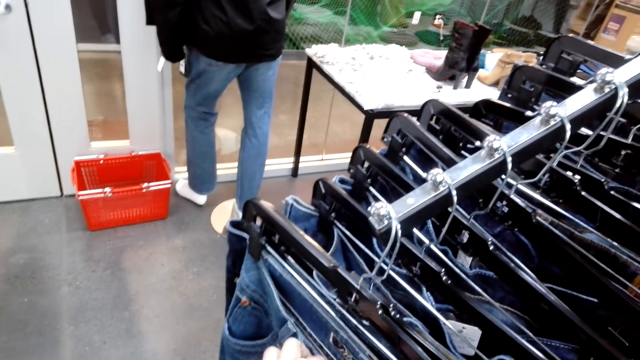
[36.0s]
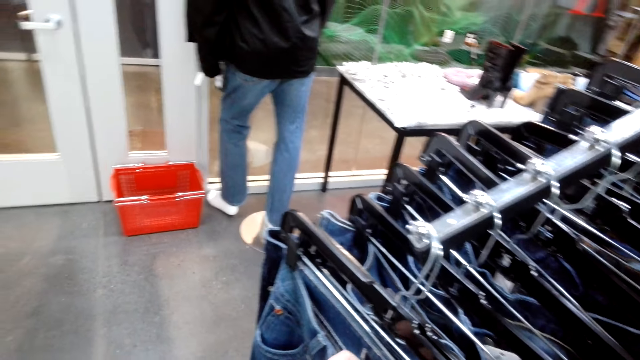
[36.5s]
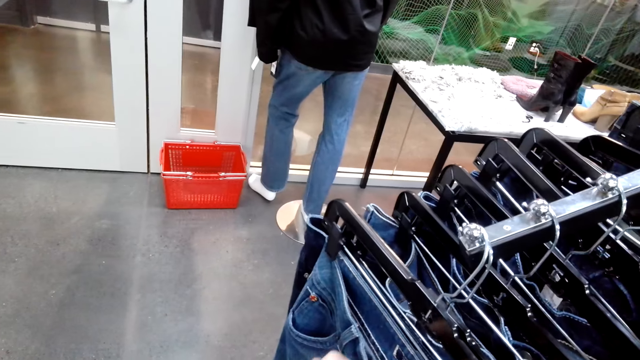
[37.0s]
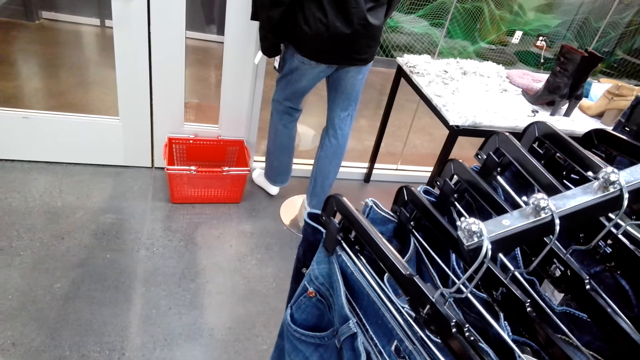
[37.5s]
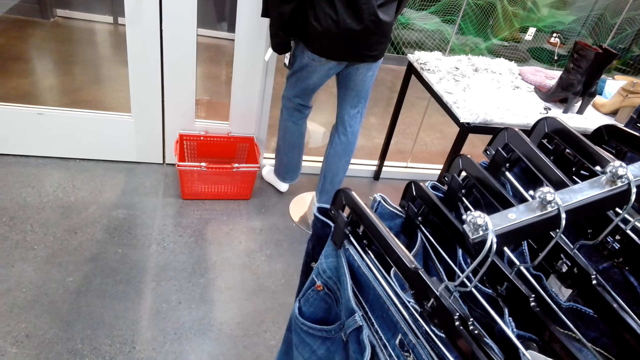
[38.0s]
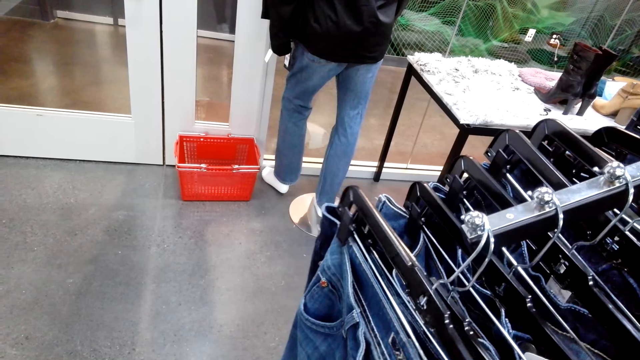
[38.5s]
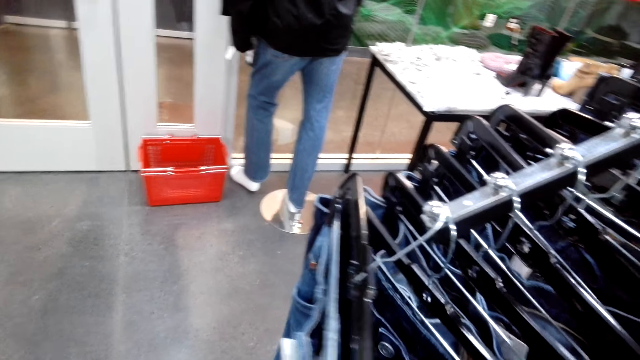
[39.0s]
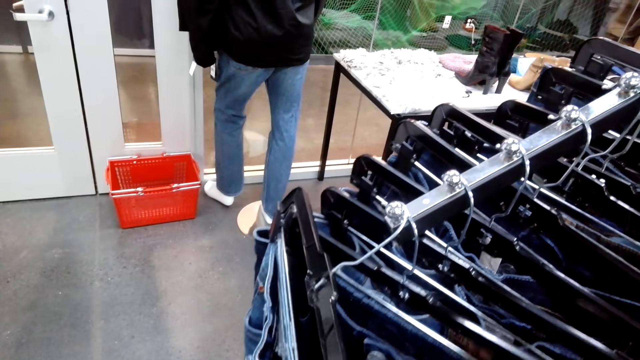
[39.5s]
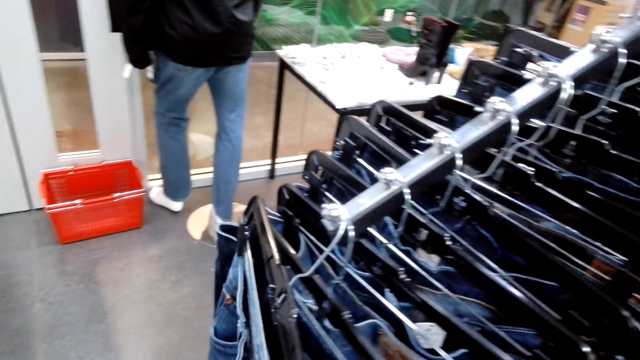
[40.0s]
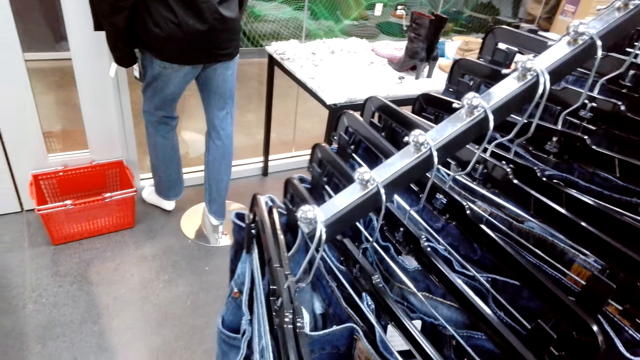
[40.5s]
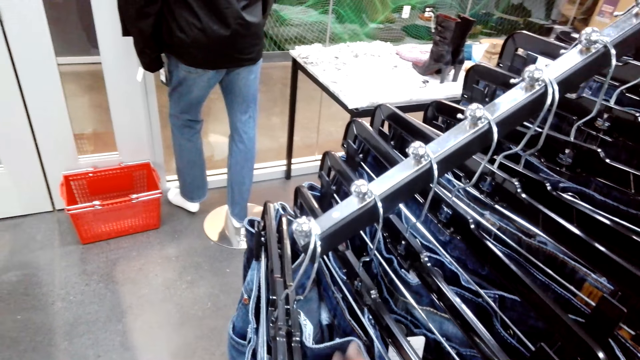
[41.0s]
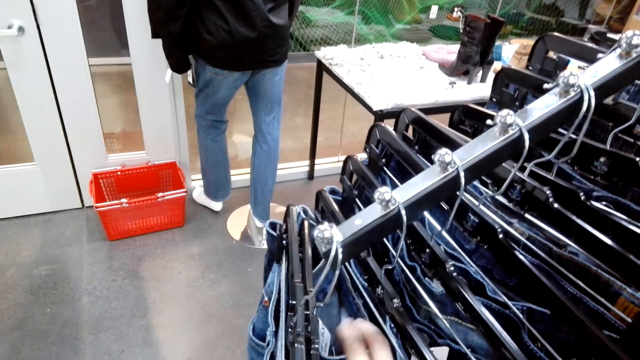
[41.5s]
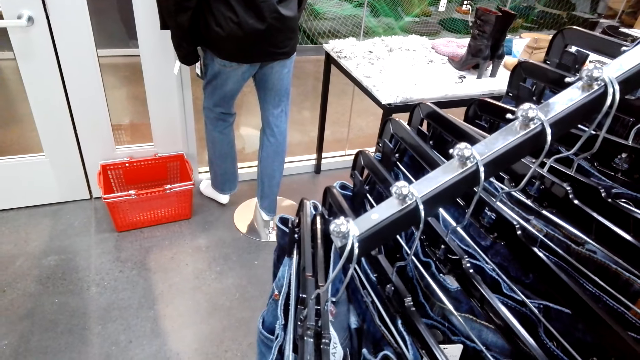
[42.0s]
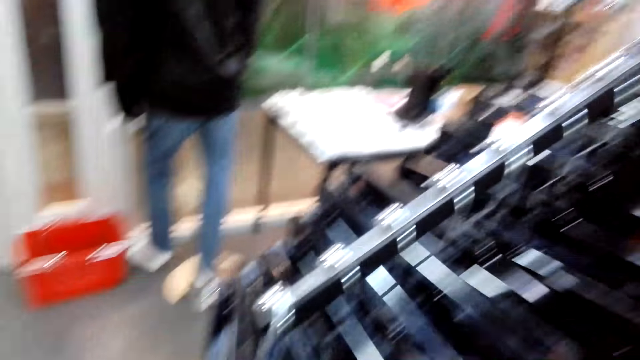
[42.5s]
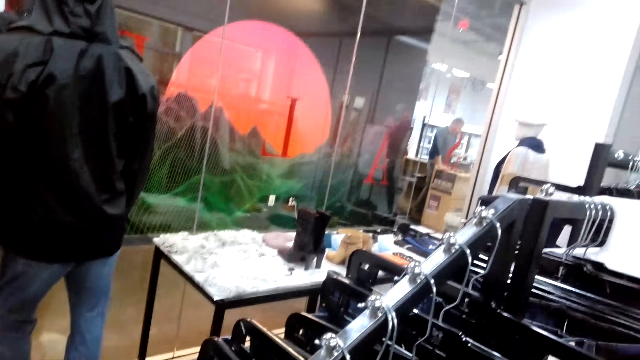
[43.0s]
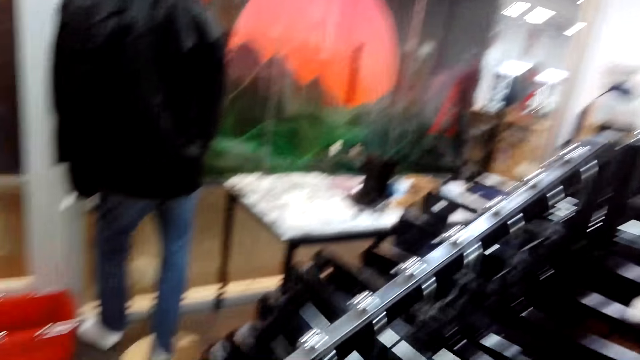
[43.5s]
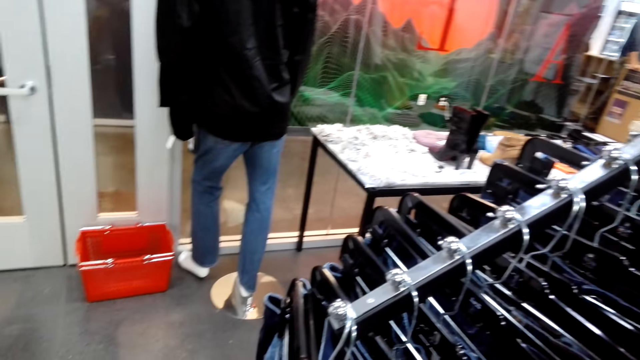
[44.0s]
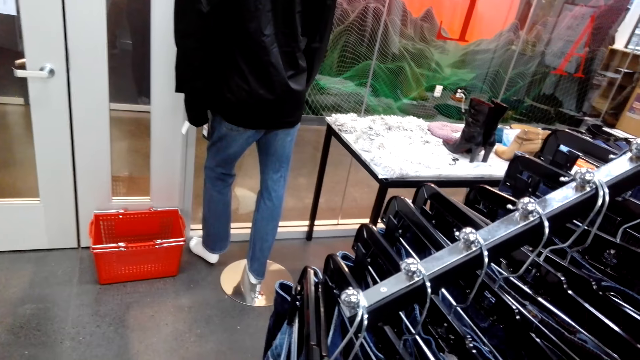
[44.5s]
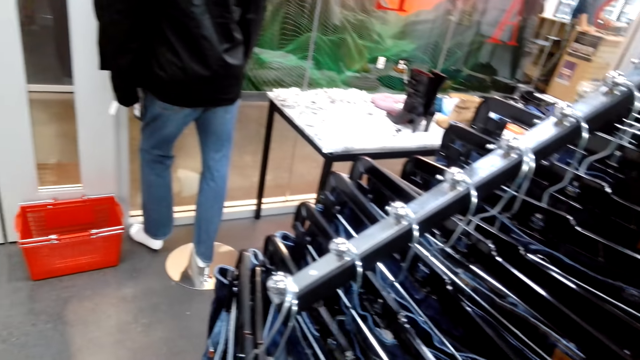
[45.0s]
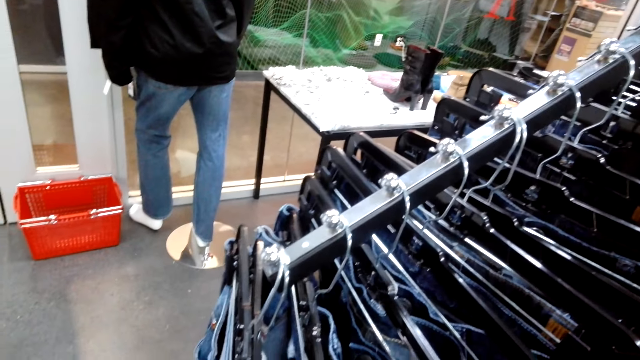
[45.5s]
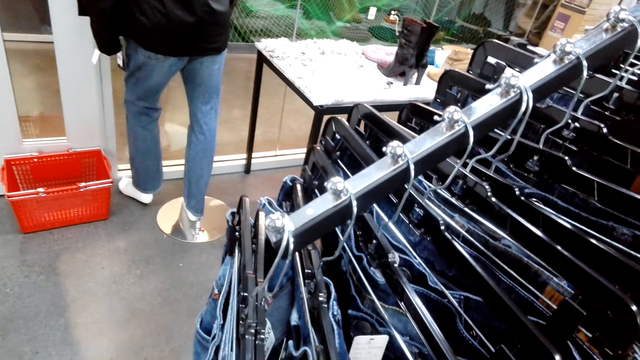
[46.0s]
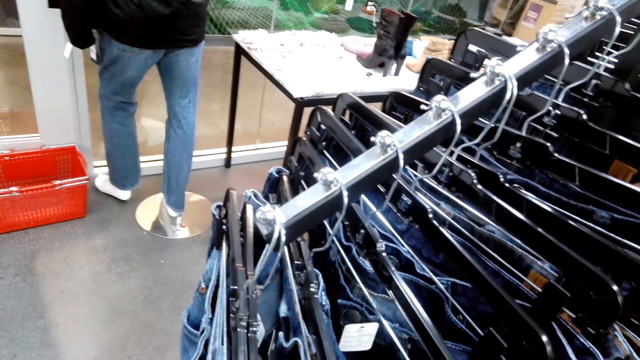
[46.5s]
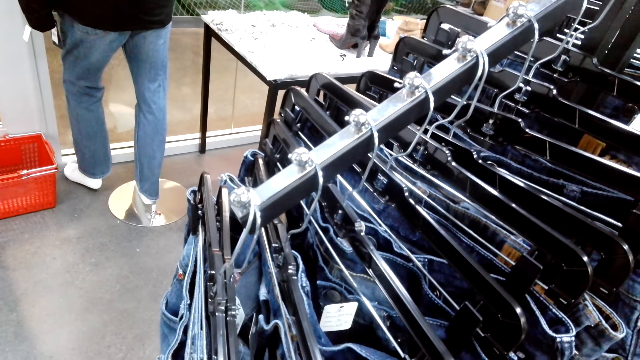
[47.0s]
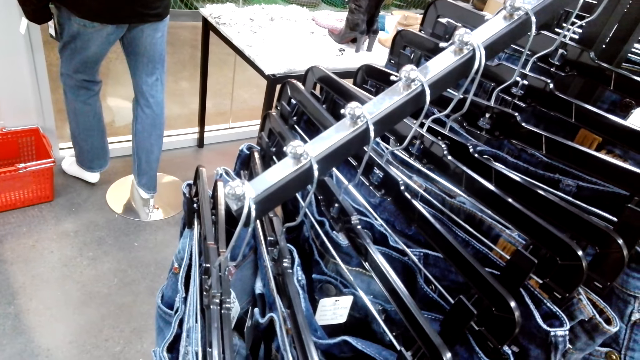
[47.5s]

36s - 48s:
The camera wearer looks around.

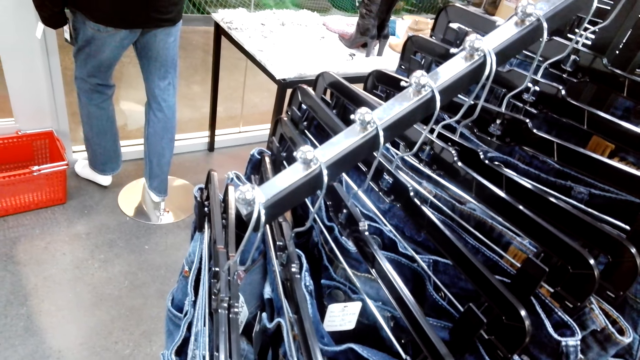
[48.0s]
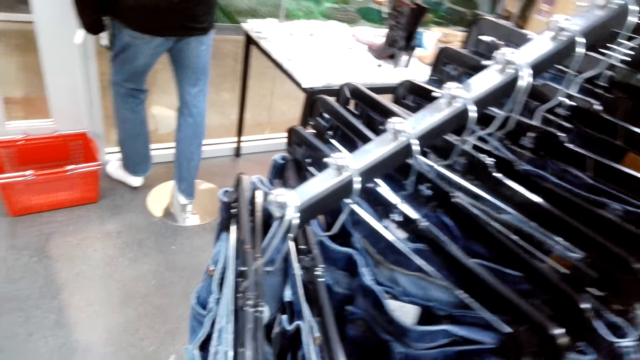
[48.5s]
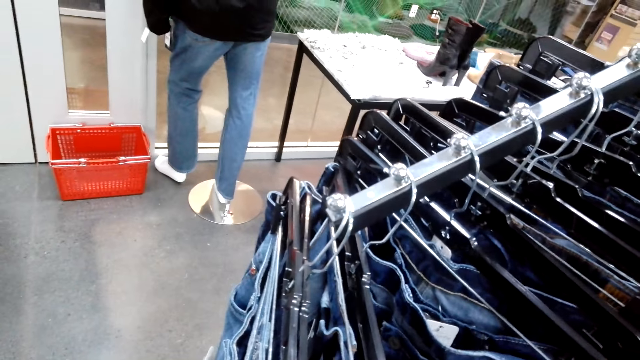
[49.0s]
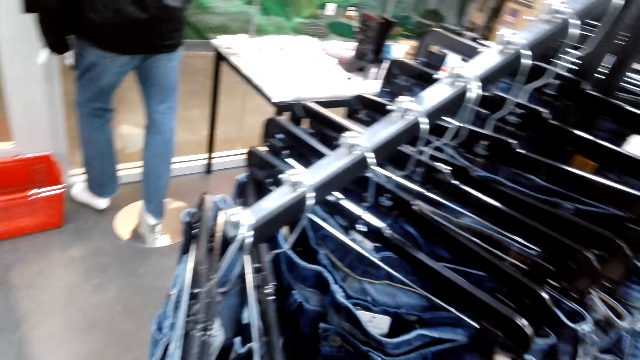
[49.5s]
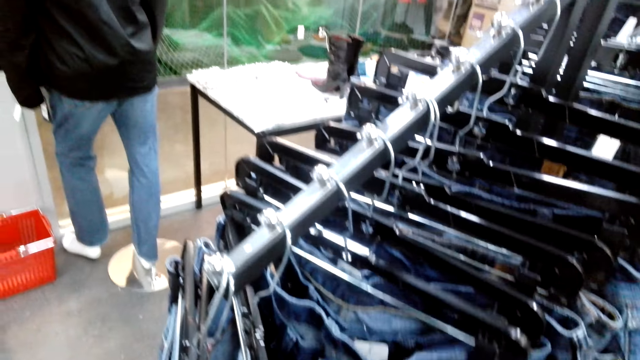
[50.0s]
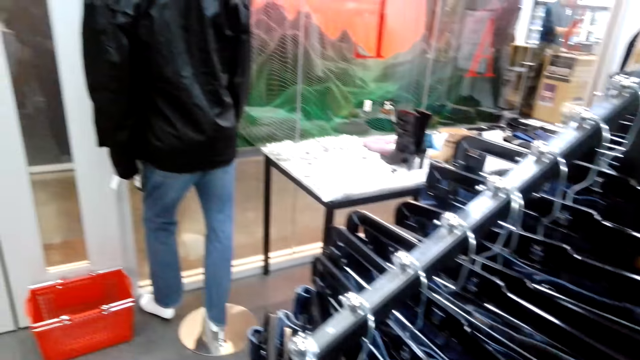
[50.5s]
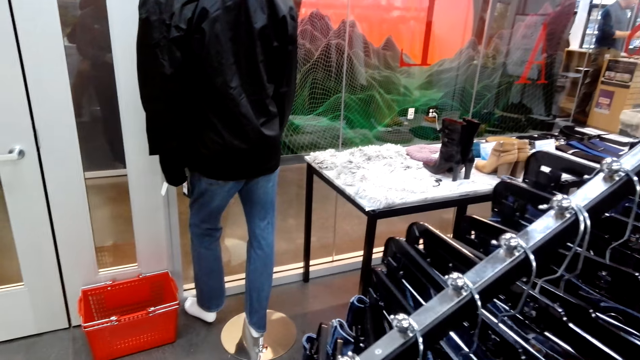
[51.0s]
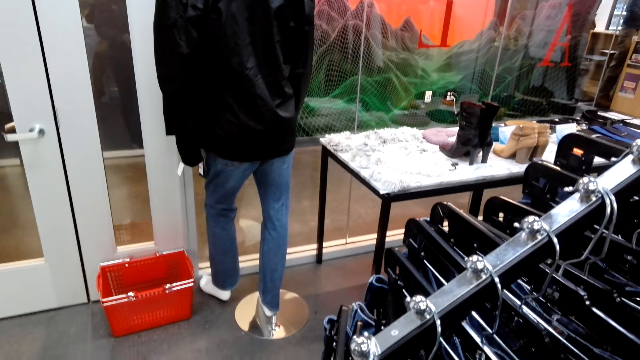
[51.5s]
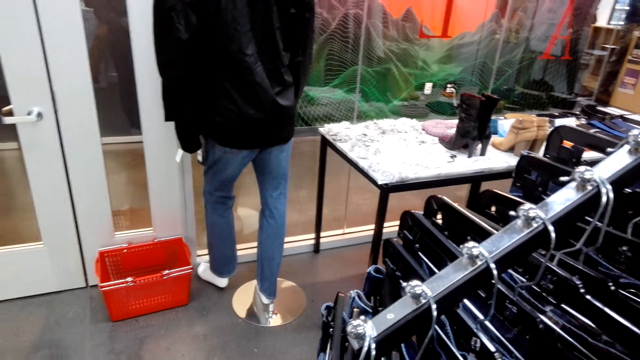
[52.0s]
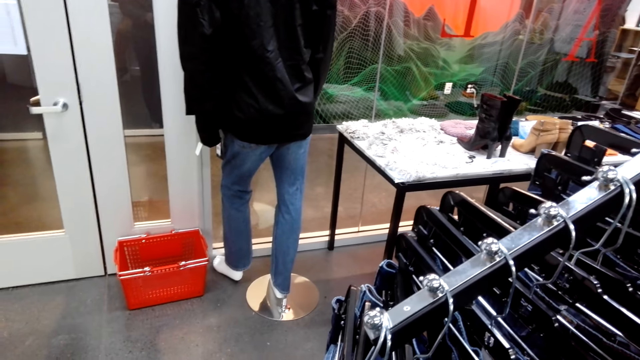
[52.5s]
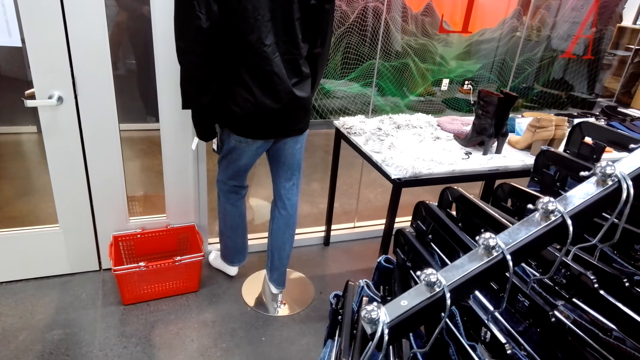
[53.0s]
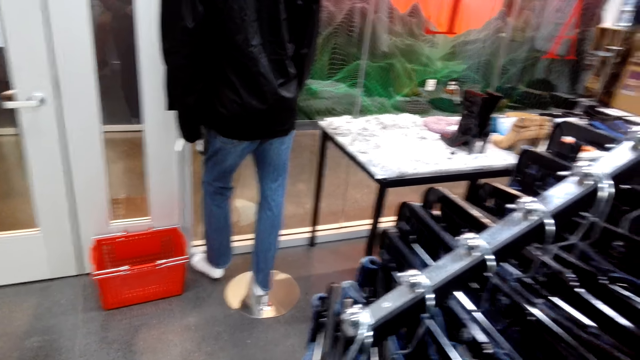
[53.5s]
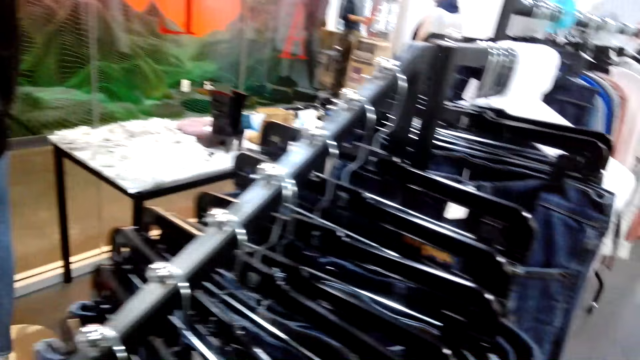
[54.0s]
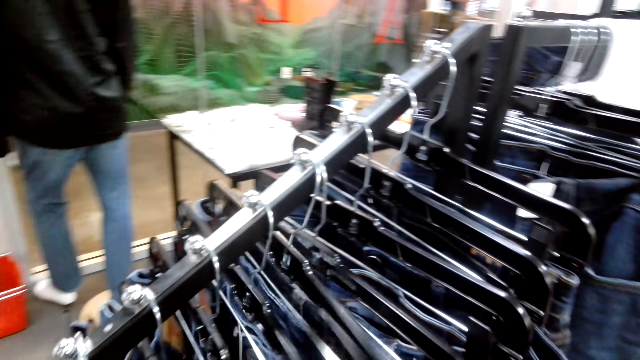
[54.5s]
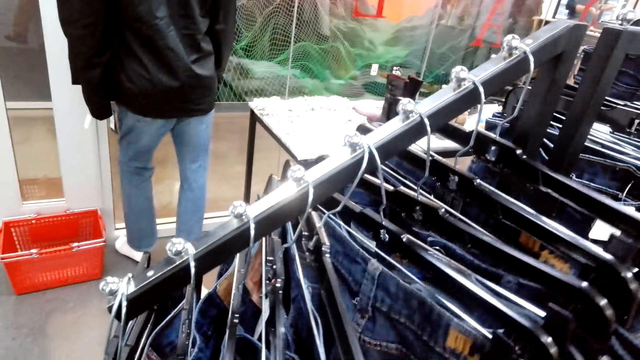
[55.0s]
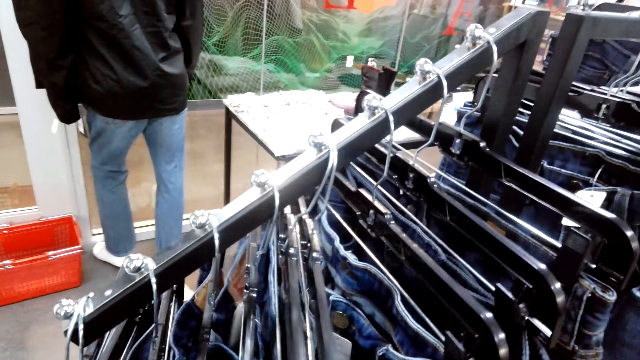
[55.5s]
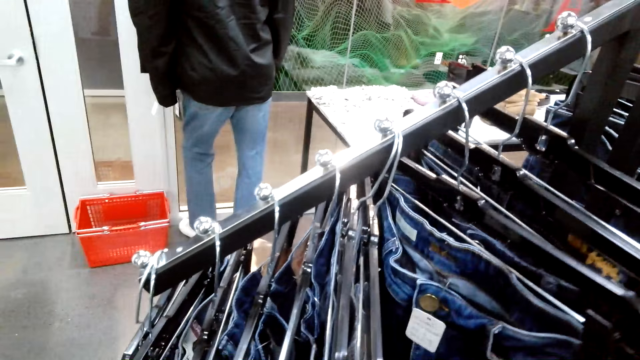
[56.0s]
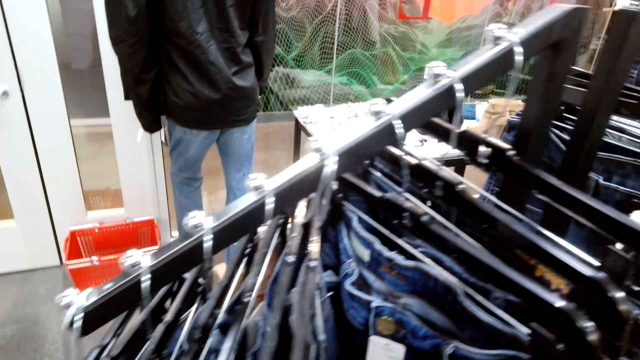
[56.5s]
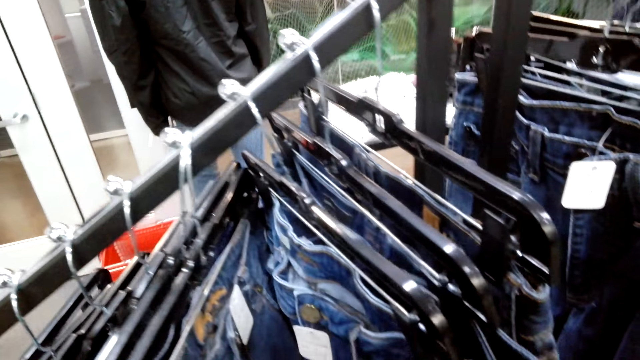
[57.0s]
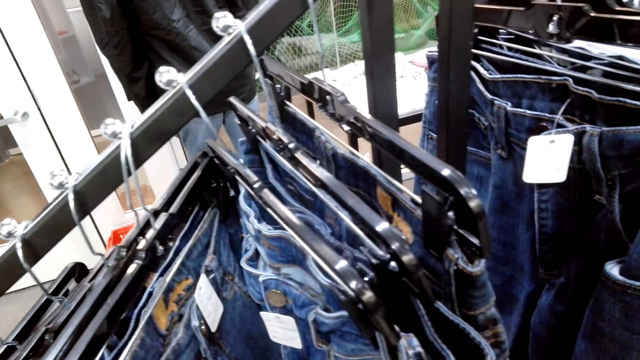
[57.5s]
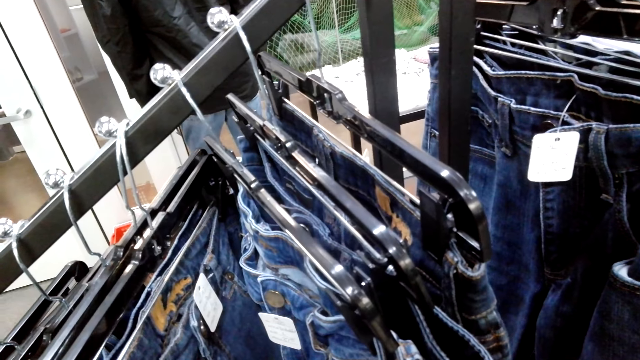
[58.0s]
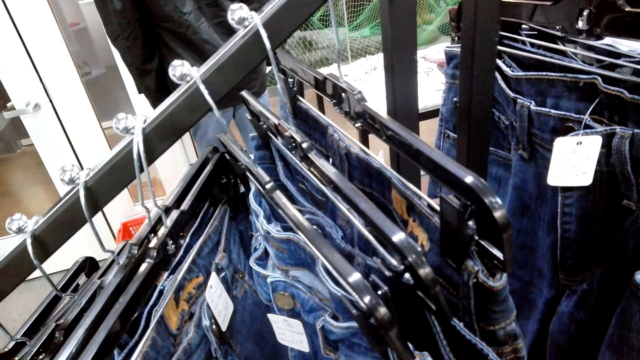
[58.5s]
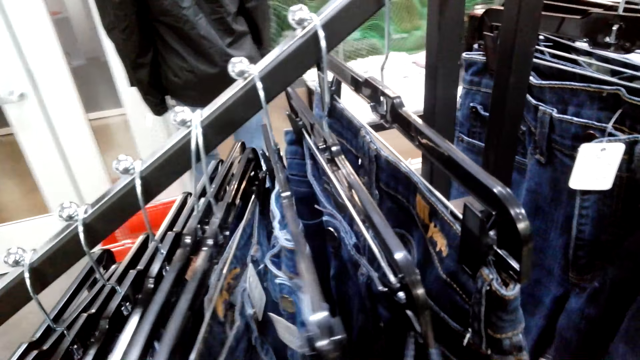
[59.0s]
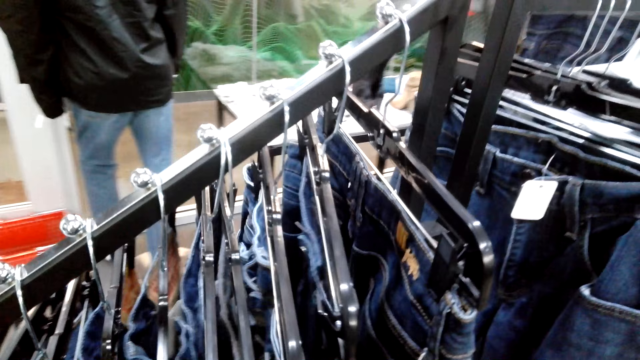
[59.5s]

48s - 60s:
The camera wearer touches the clothes.
